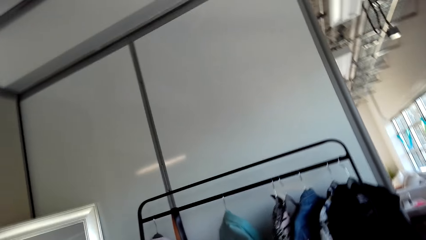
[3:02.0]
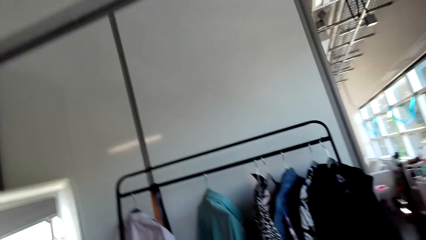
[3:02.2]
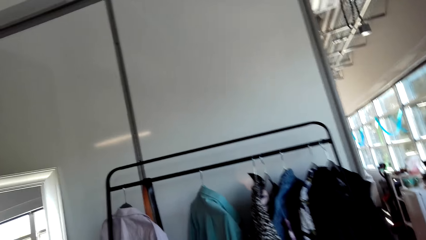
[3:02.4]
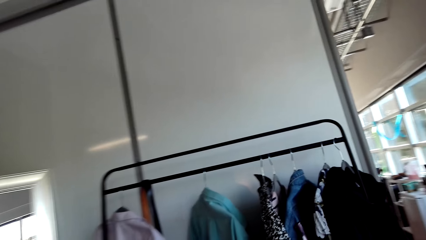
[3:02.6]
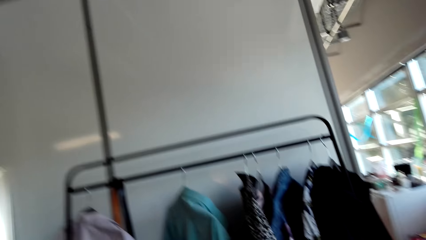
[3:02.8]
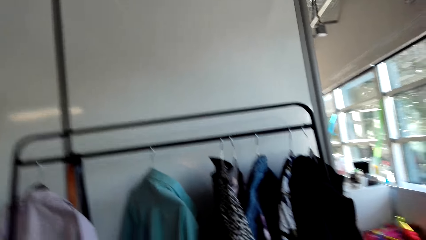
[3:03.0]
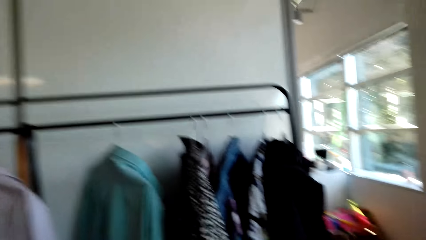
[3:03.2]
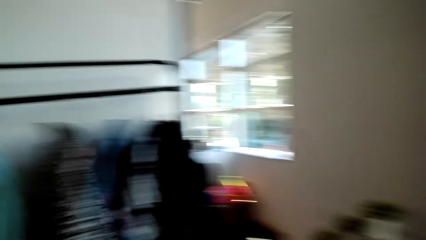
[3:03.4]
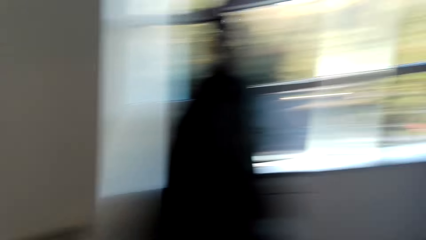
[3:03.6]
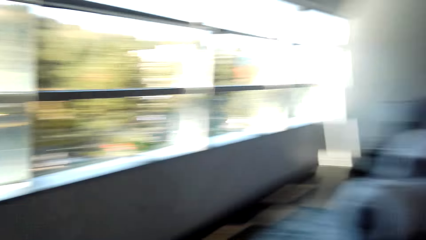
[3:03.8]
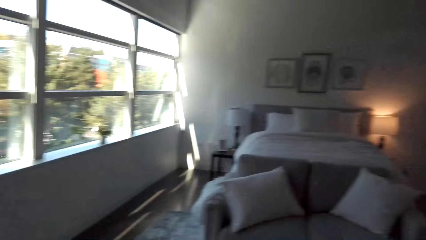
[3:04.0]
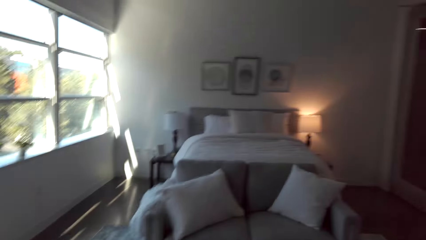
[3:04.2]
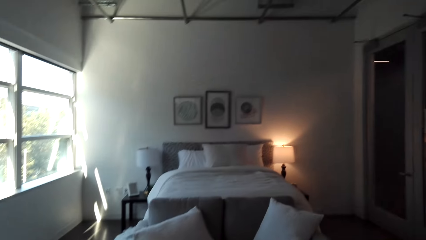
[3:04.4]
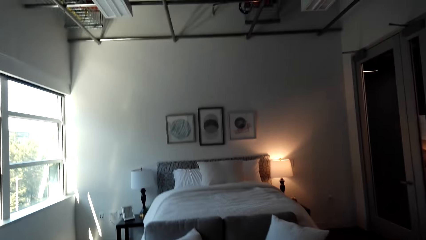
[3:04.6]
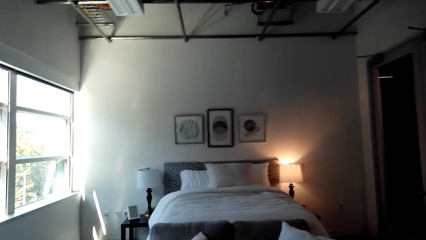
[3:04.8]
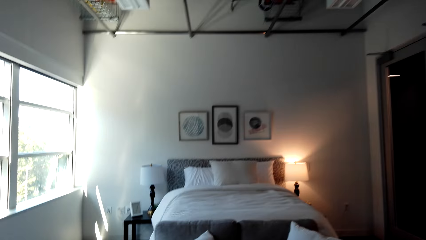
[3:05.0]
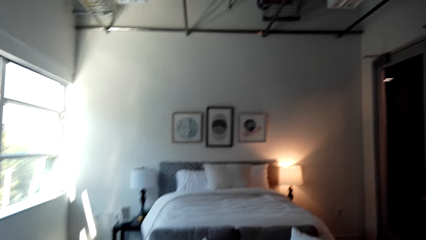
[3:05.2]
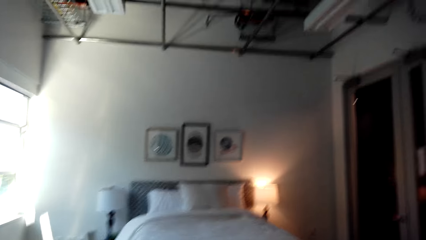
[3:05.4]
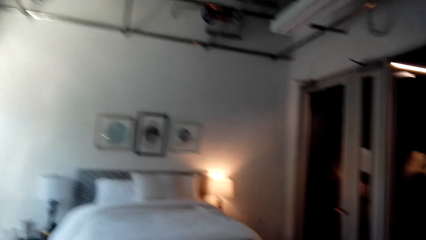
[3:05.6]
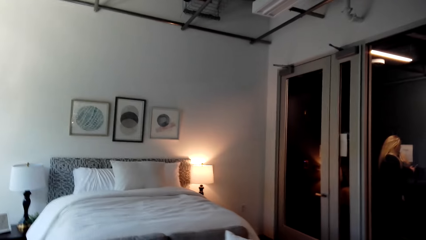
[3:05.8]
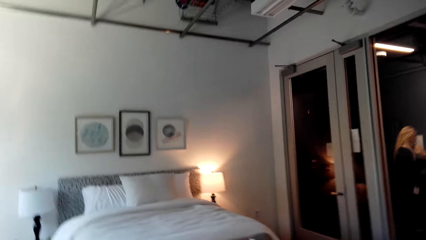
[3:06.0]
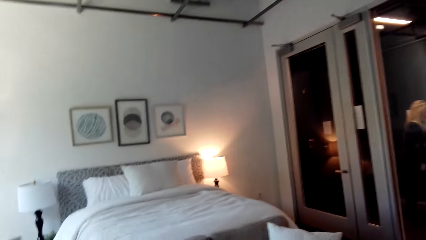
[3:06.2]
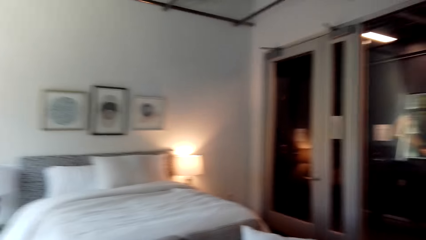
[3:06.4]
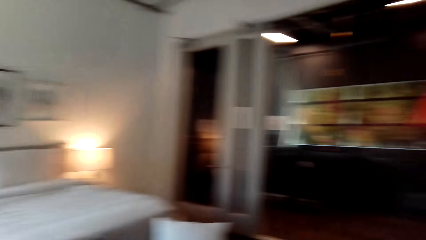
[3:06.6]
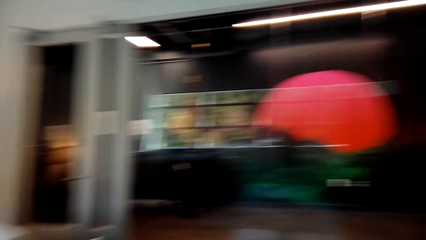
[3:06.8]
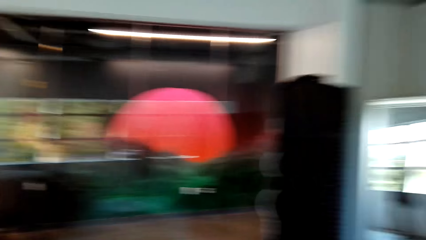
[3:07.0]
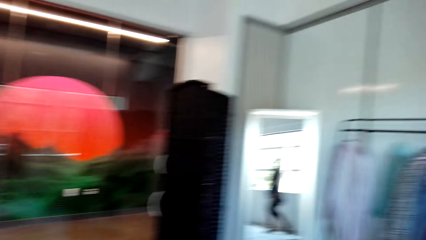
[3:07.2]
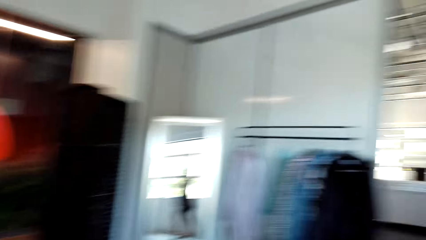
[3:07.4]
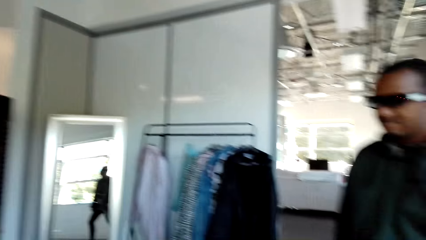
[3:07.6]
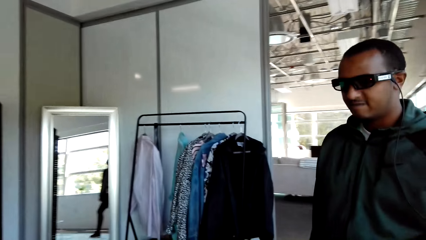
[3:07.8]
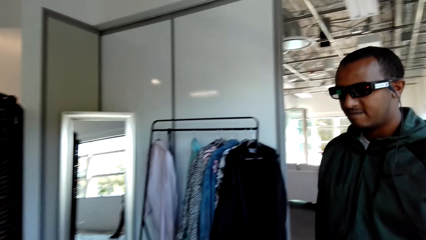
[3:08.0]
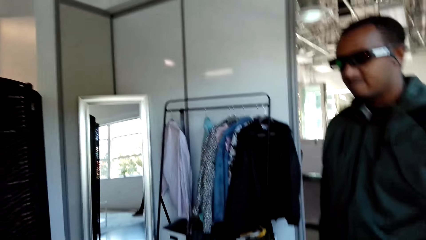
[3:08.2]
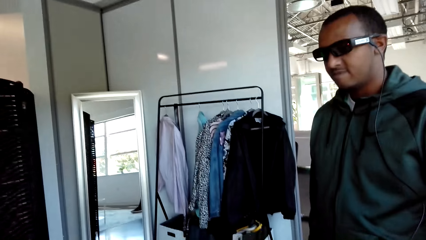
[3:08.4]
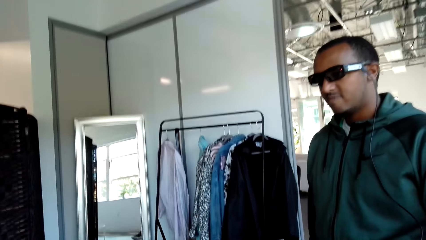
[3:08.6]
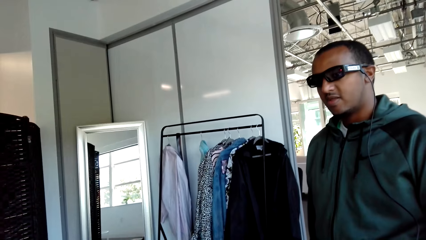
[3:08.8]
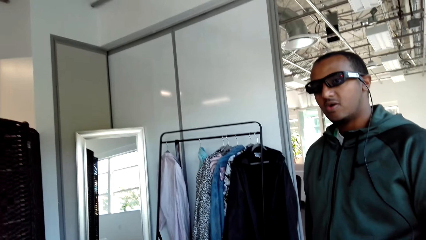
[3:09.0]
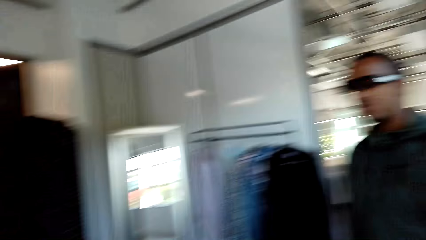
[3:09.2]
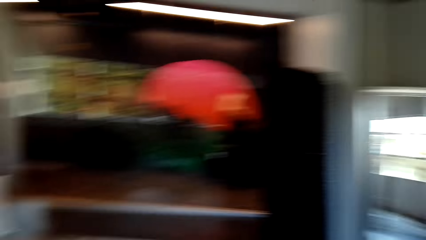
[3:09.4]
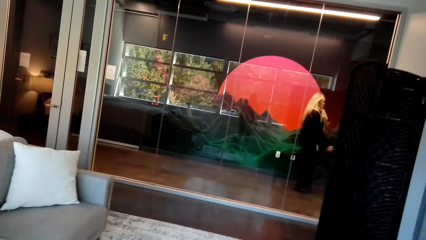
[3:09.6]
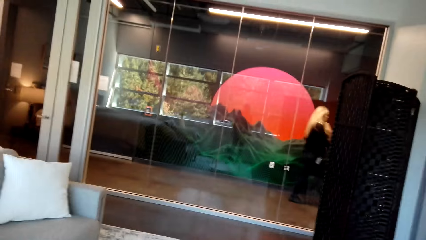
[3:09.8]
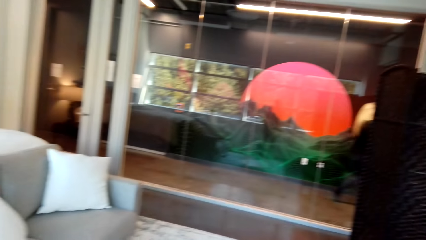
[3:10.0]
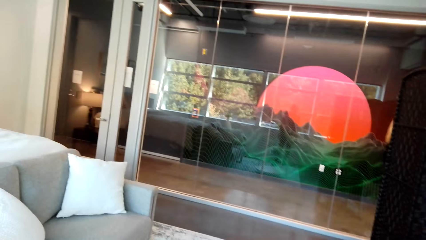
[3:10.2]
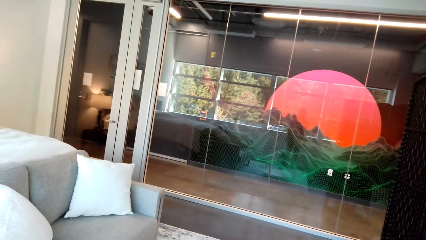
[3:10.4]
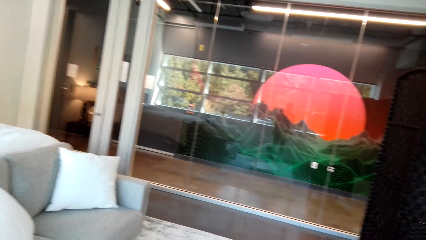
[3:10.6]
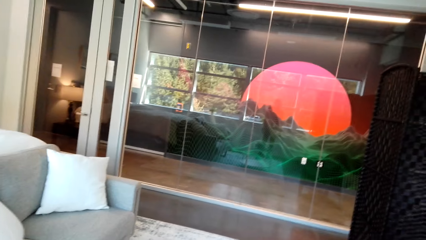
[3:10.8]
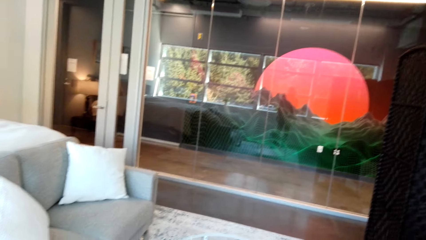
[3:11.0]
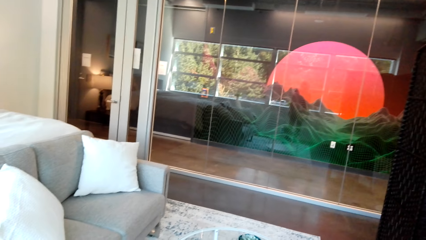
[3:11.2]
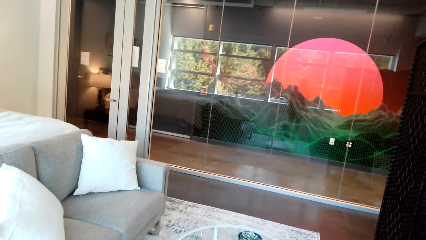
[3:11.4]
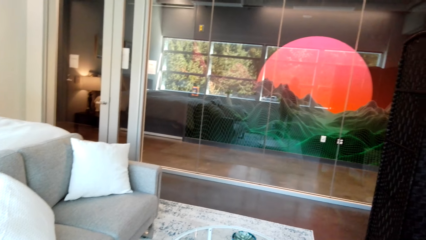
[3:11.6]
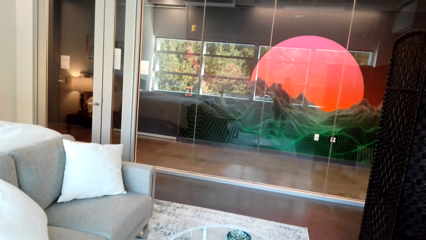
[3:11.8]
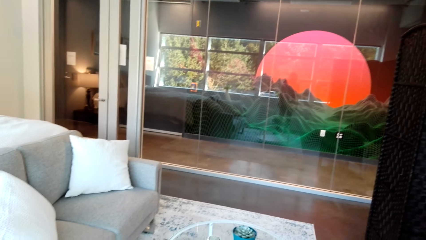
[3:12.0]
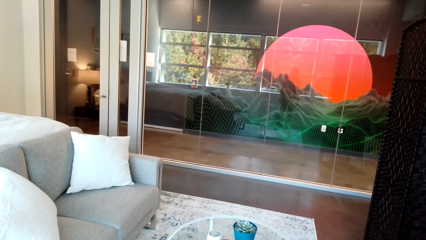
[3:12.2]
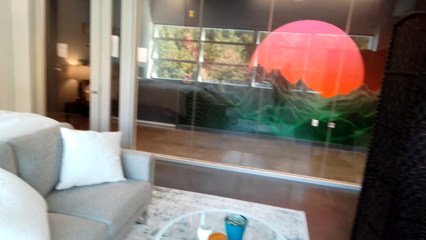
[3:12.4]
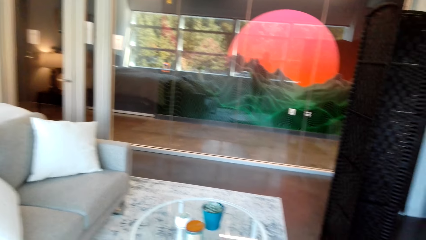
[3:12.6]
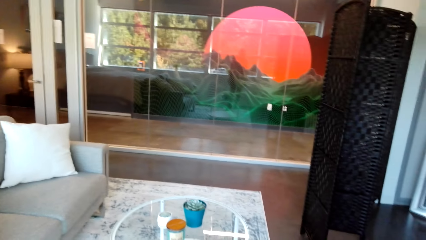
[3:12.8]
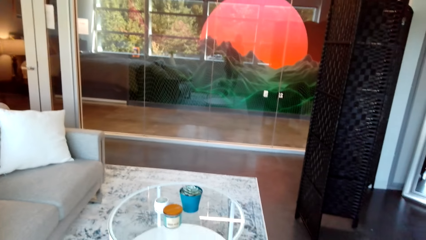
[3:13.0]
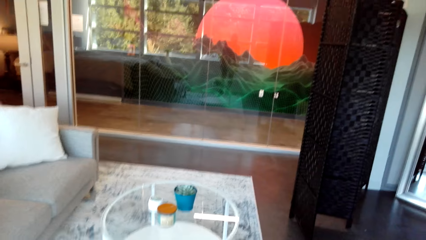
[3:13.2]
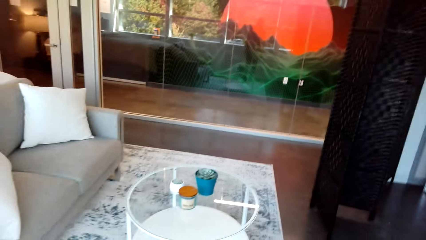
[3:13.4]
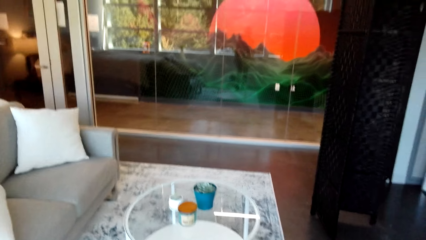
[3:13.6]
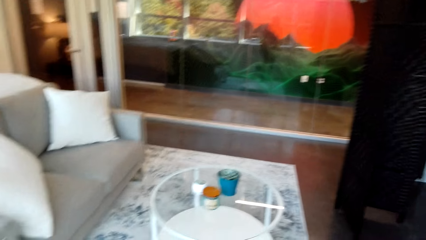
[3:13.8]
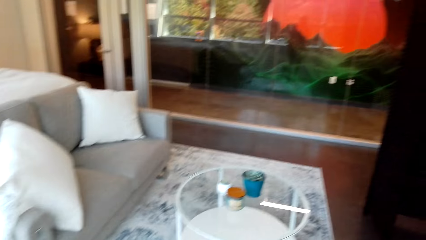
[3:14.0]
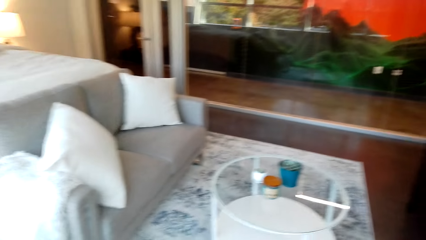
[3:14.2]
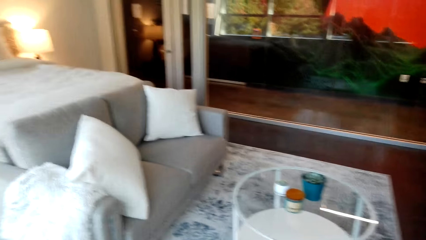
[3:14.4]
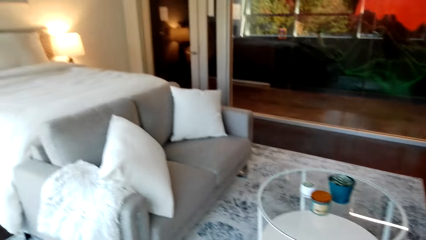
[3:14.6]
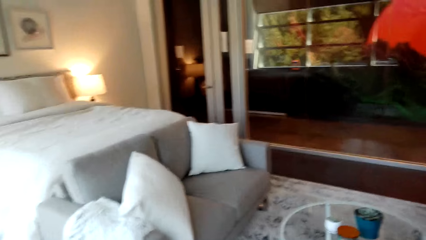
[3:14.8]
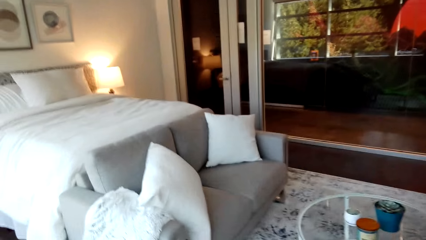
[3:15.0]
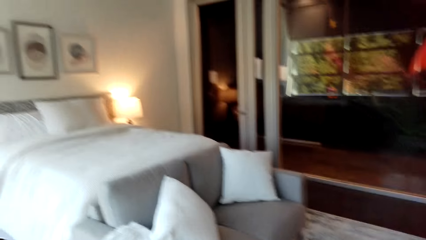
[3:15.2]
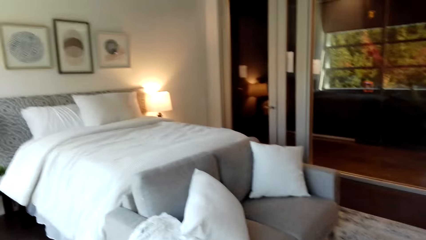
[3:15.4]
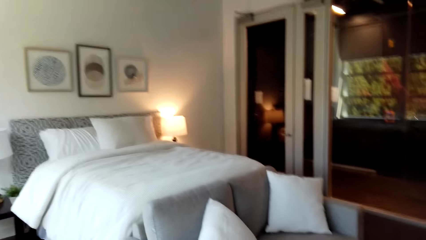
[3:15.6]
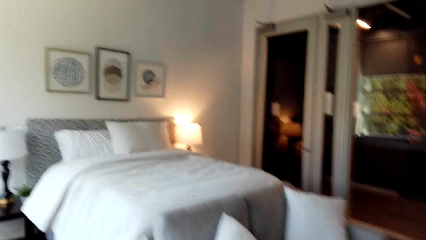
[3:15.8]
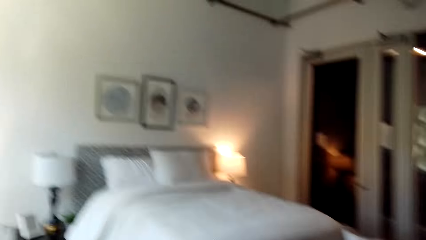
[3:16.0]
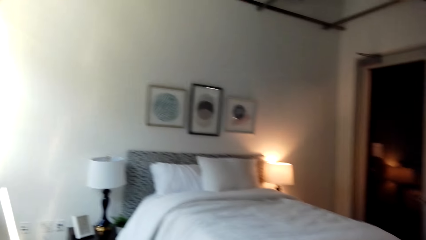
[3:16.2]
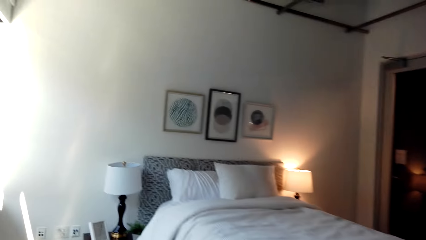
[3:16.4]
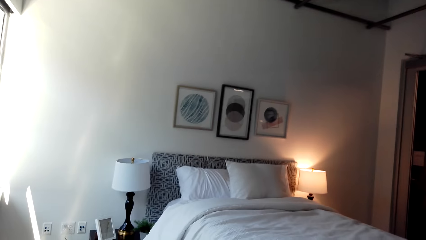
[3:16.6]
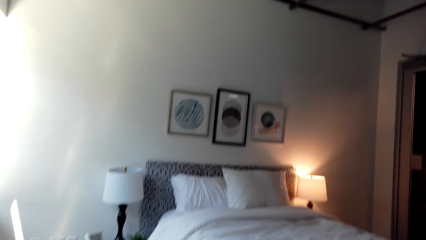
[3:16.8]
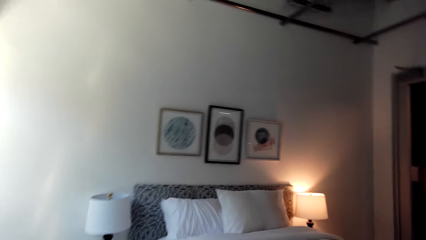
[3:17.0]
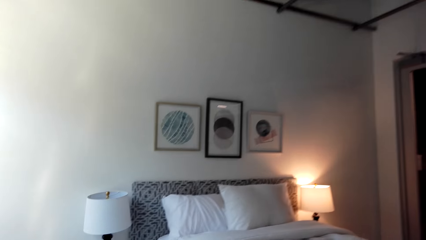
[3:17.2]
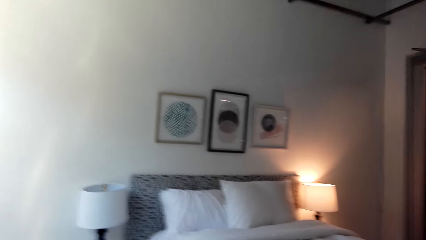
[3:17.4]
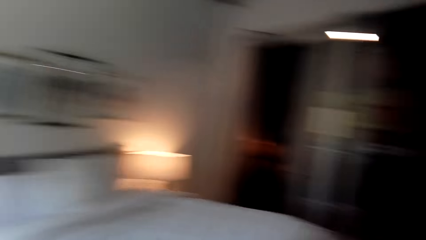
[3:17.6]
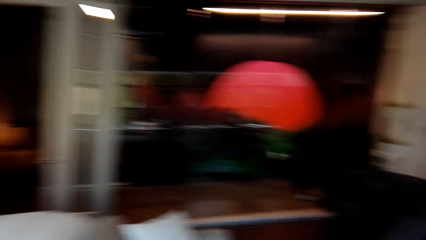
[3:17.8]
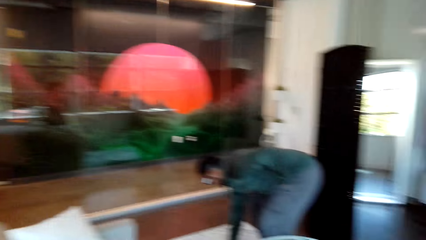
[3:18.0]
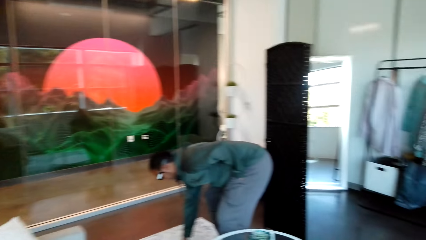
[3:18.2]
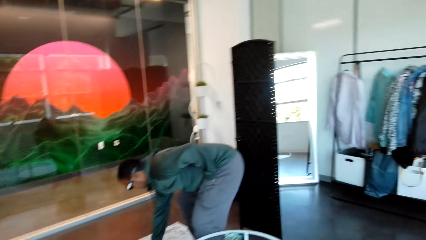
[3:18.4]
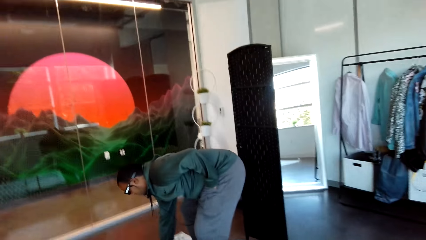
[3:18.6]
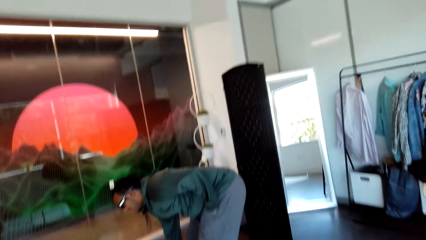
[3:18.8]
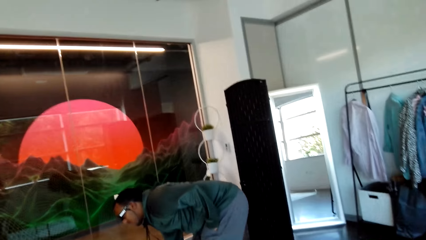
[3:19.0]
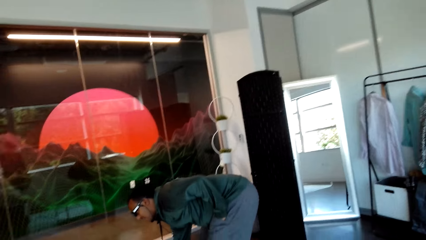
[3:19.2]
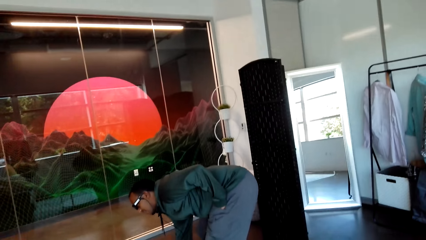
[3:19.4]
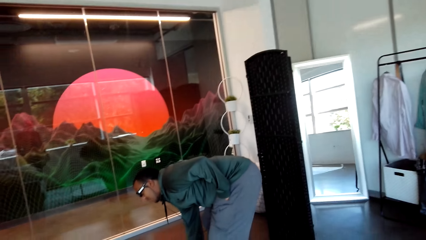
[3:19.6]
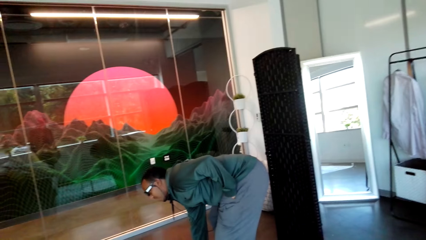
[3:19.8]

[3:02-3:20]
The camera wearer shows a man the bedroom. The man holds a carpet.
